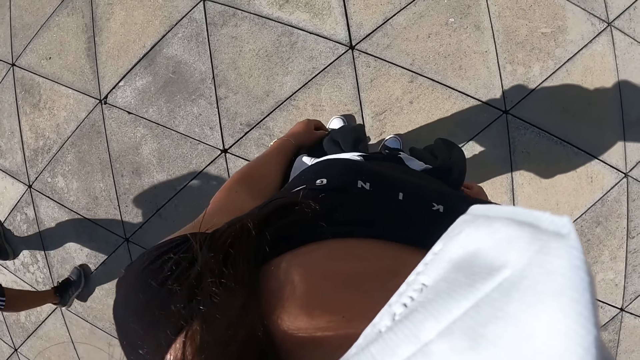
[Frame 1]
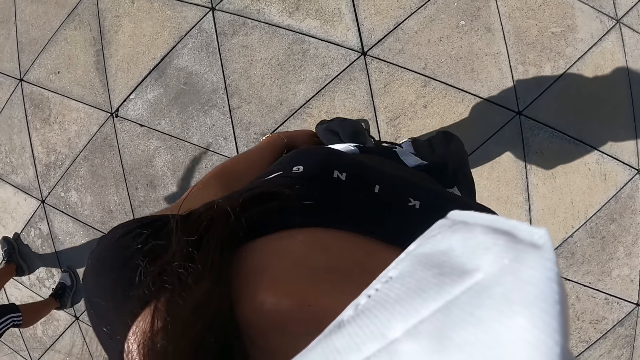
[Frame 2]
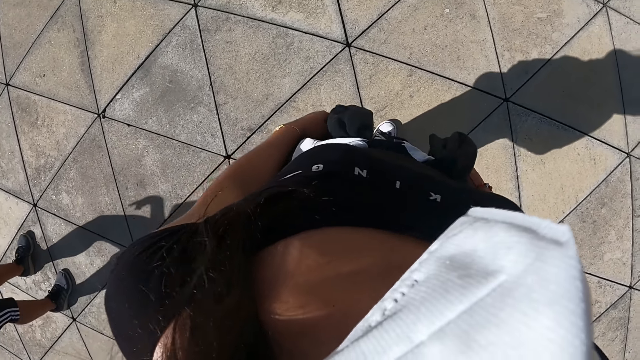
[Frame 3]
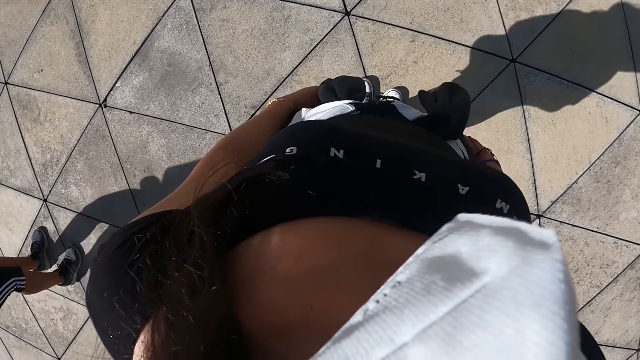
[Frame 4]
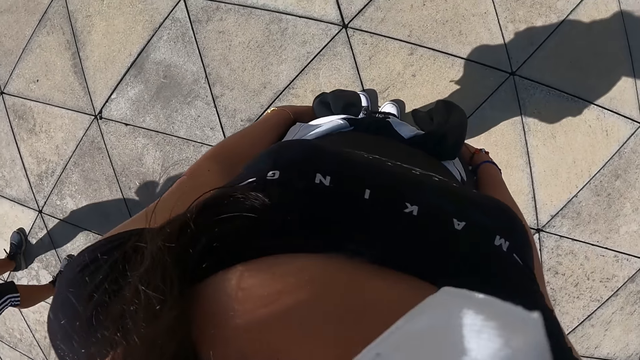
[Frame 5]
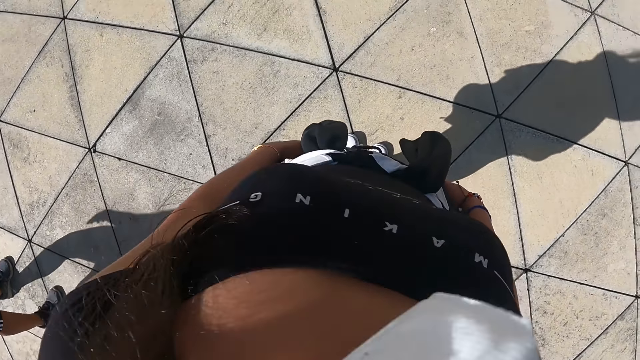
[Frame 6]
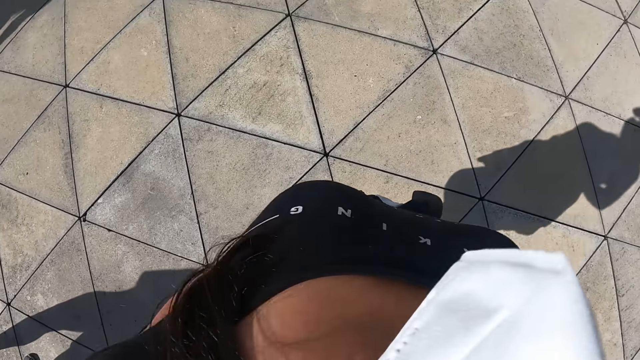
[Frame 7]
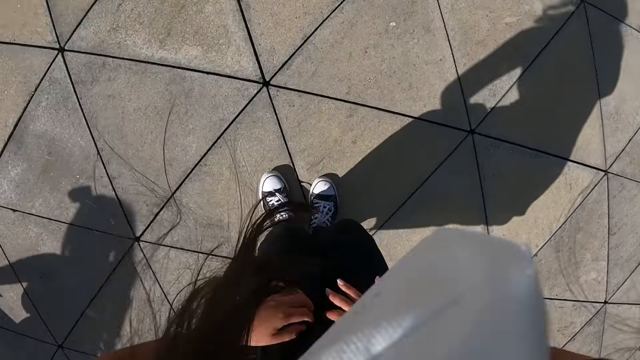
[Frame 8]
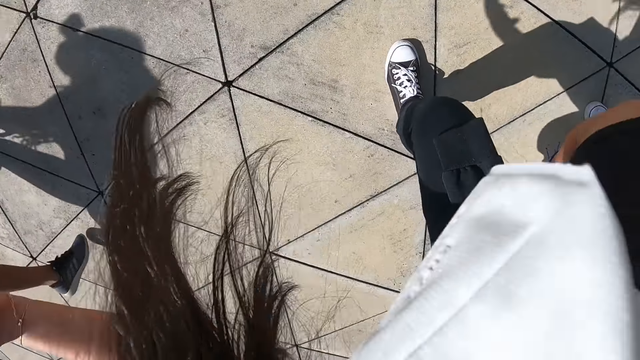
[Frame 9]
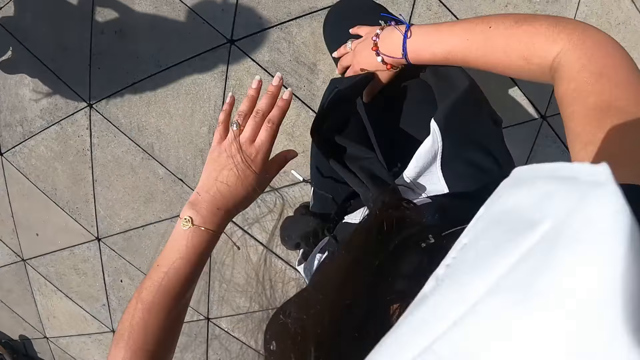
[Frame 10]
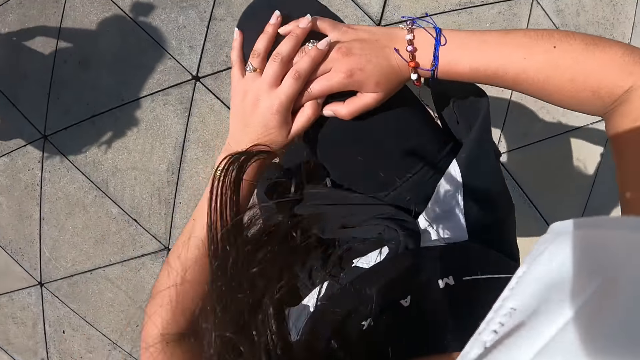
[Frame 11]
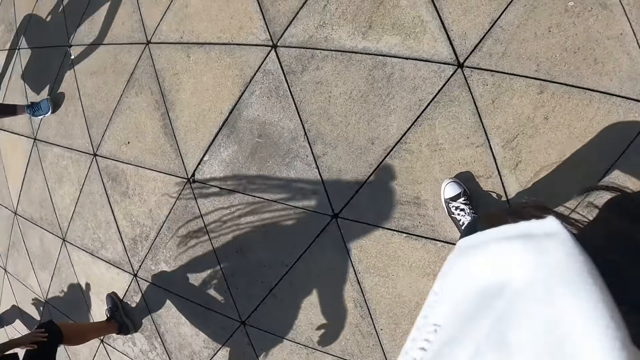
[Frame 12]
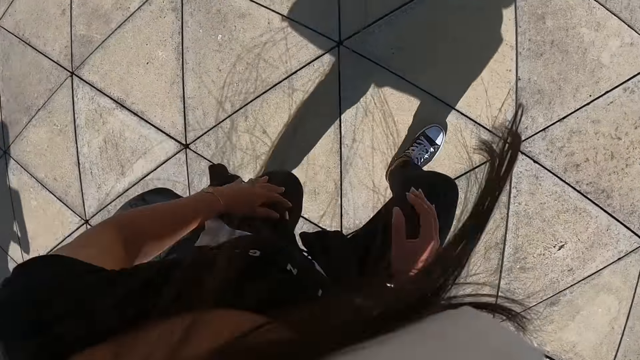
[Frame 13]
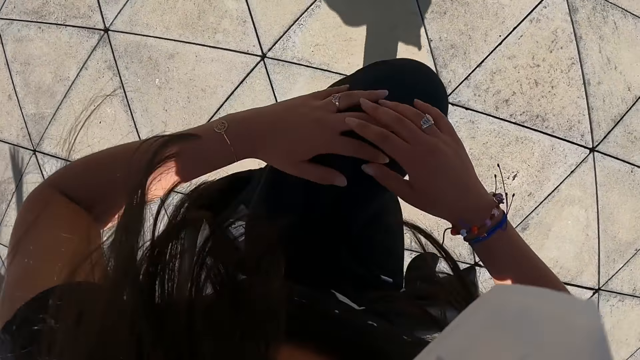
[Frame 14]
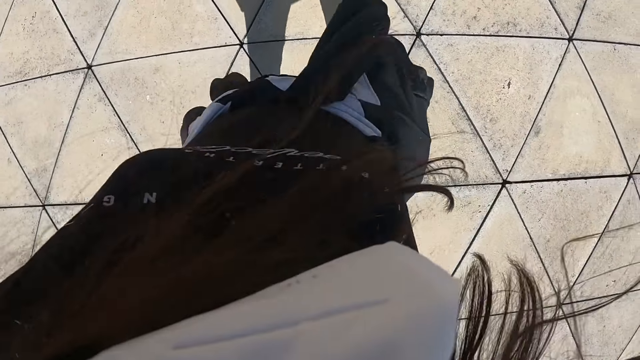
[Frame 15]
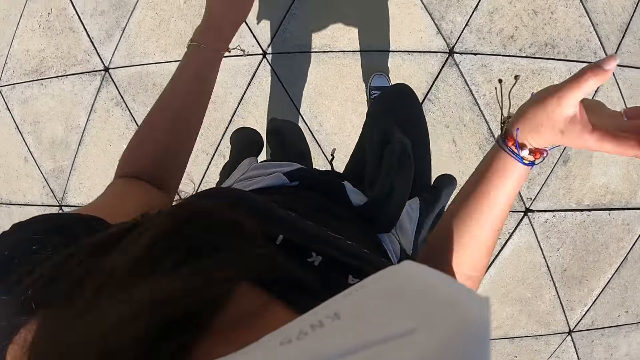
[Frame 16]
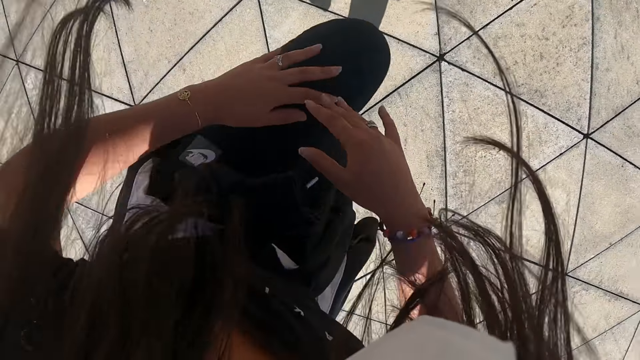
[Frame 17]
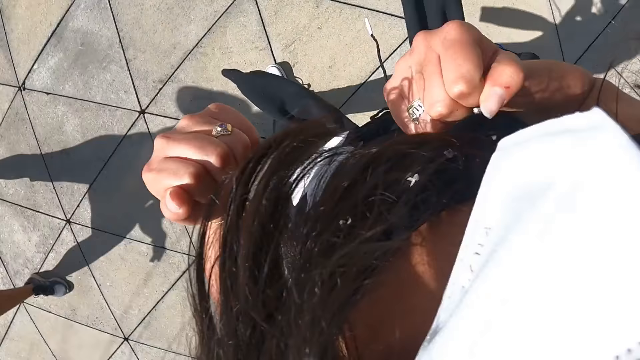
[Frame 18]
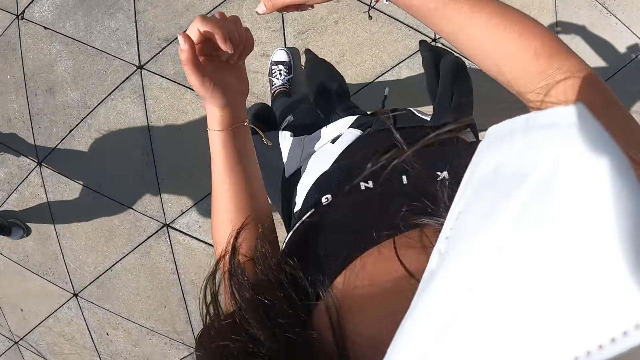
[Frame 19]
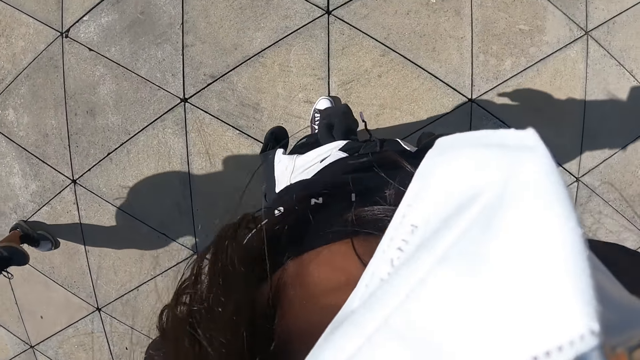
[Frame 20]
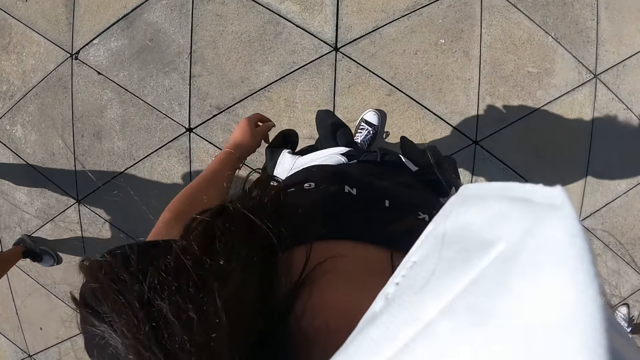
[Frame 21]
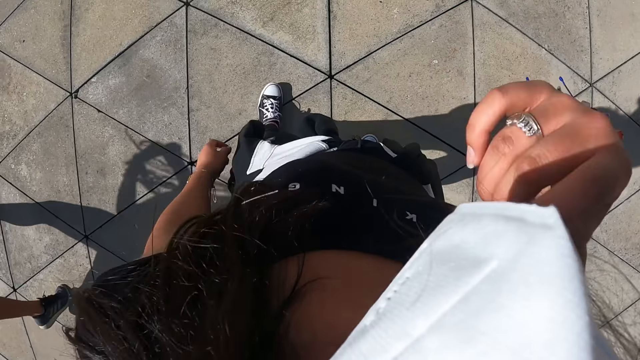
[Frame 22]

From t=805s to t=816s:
The camera wearer dances. She does exercise. She raises her right leg, puts down her right leg, and turns right. She raises her left leg, touches her left leg with both hands, and puts down her left leg. She takes up her left leg, touches her left leg with both hands, and puts down her left leg with both hands. She turns left.

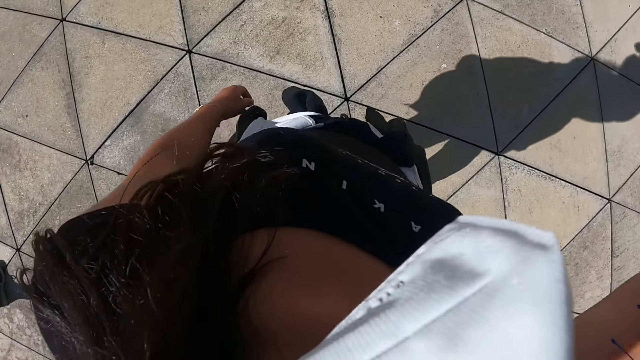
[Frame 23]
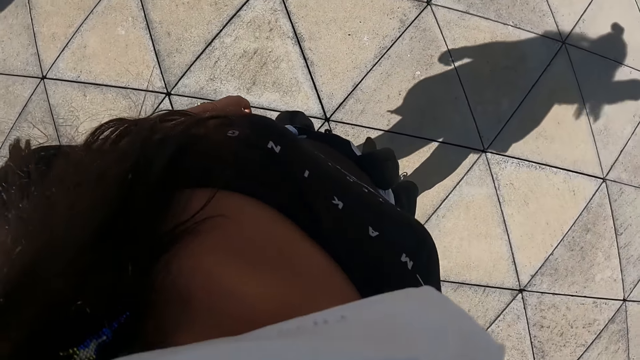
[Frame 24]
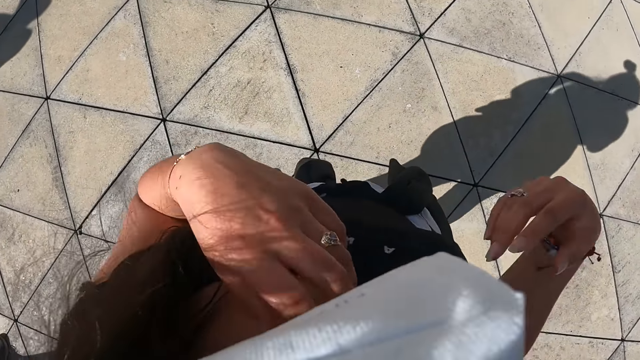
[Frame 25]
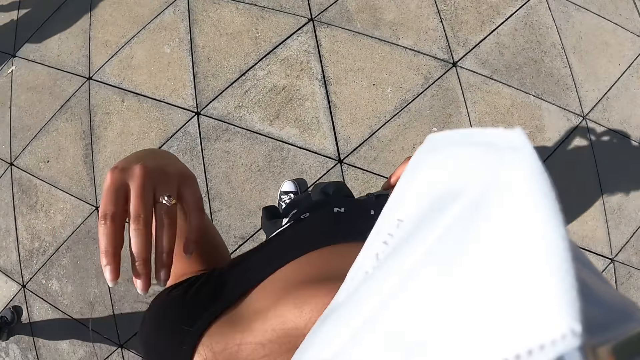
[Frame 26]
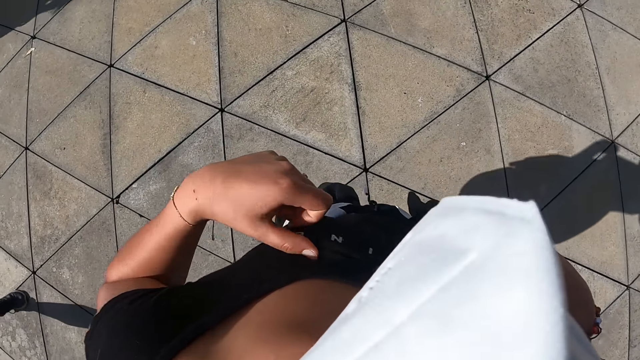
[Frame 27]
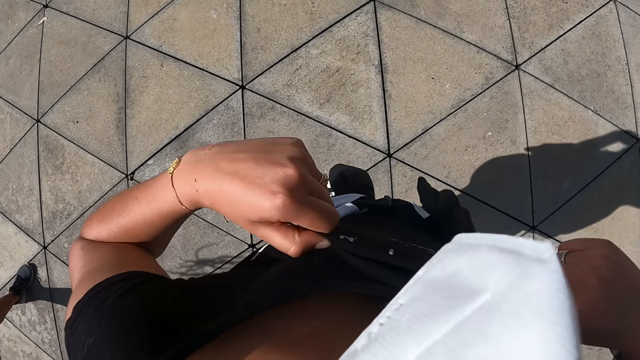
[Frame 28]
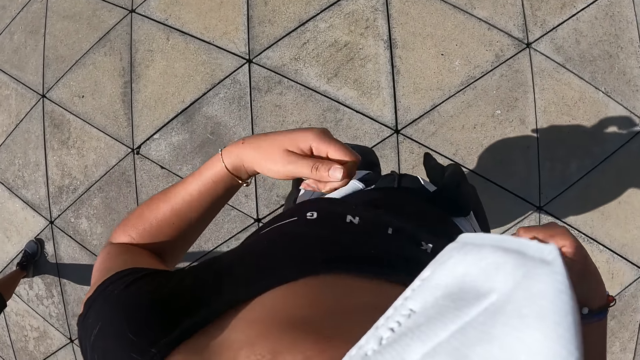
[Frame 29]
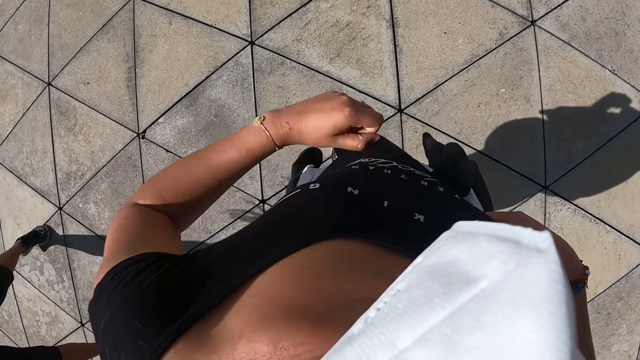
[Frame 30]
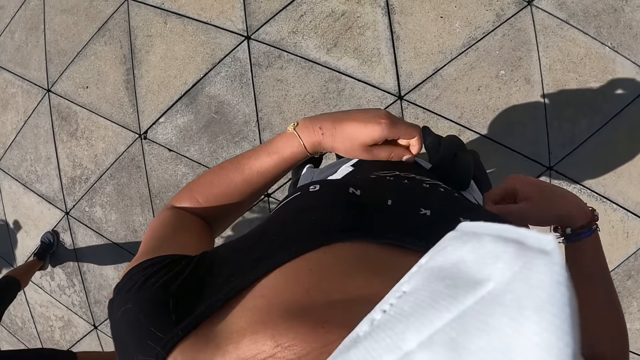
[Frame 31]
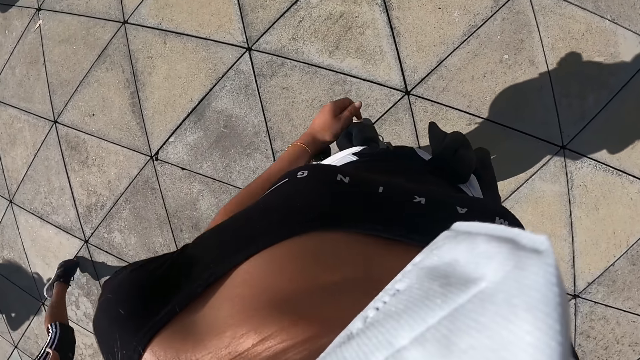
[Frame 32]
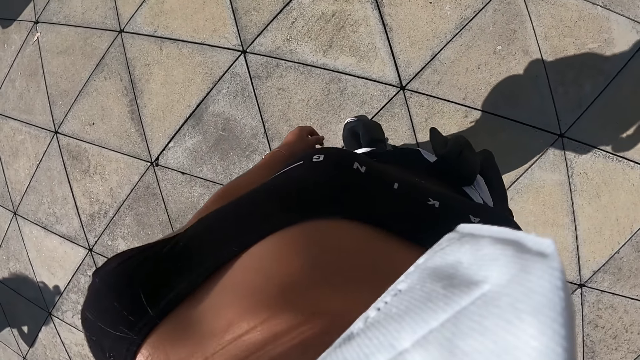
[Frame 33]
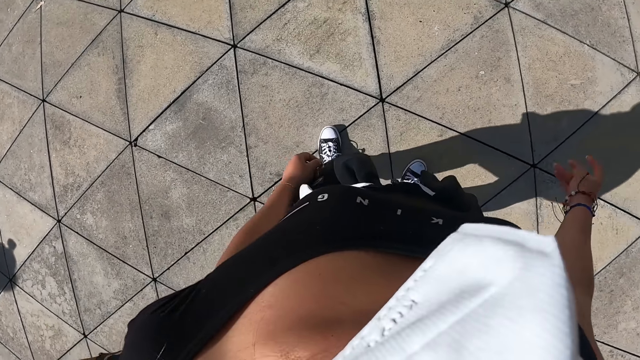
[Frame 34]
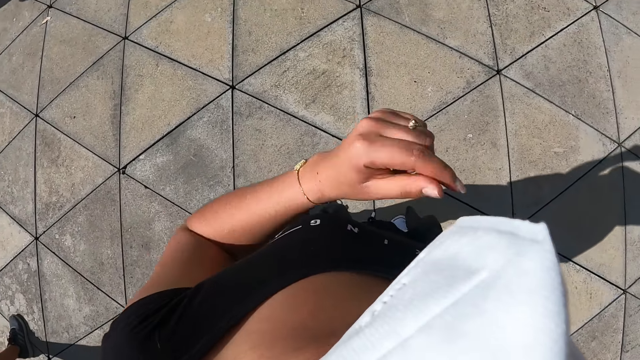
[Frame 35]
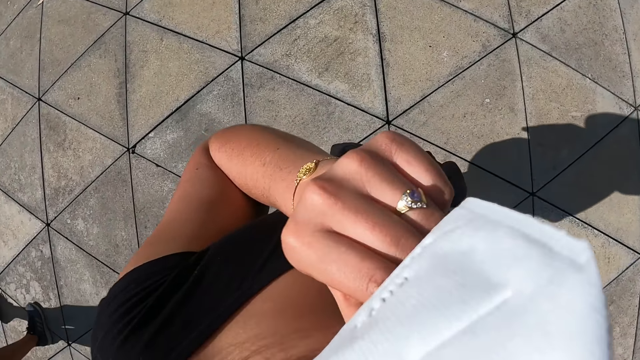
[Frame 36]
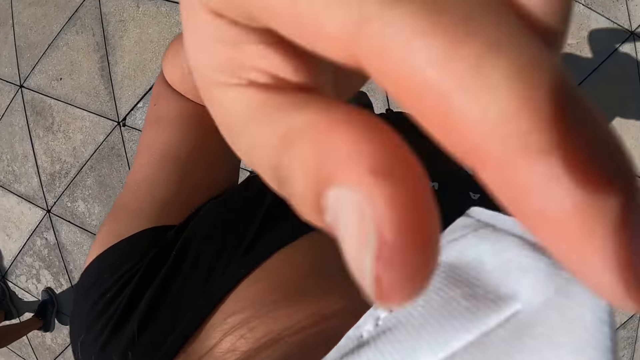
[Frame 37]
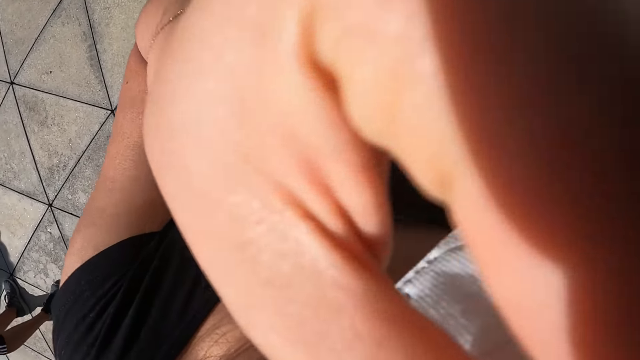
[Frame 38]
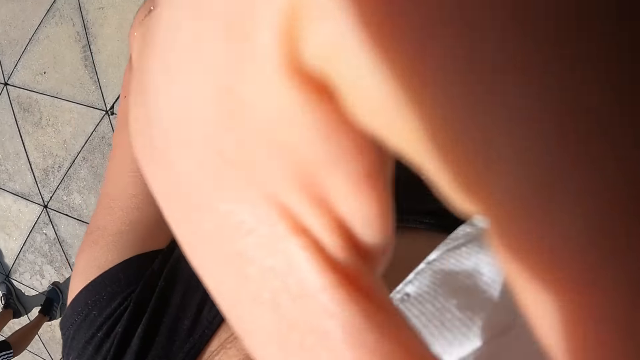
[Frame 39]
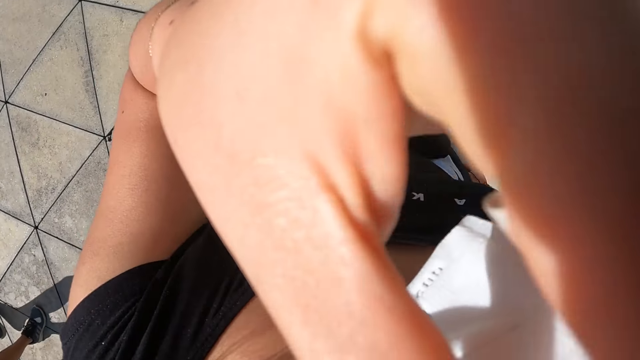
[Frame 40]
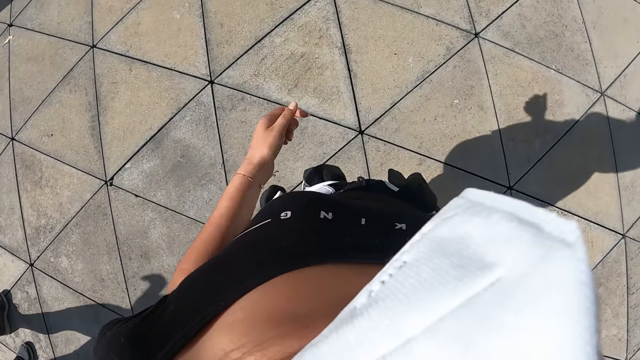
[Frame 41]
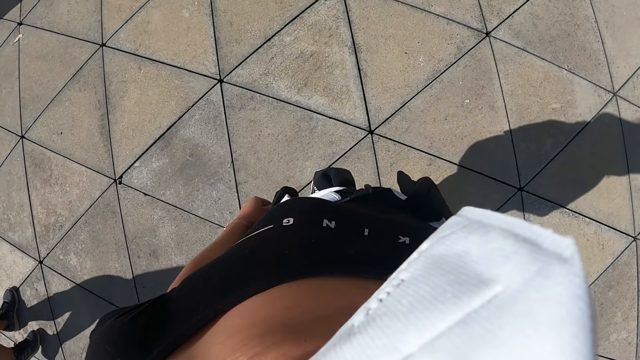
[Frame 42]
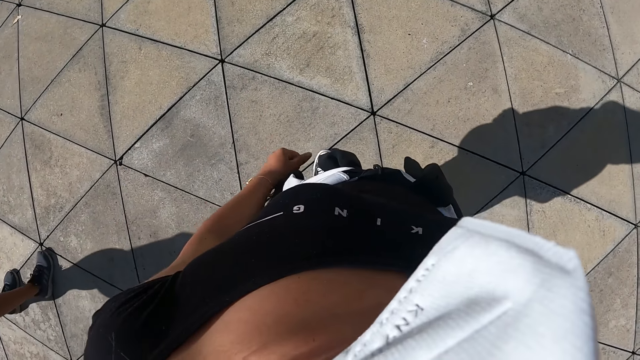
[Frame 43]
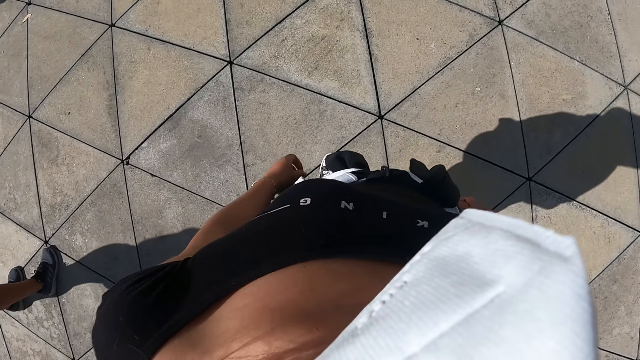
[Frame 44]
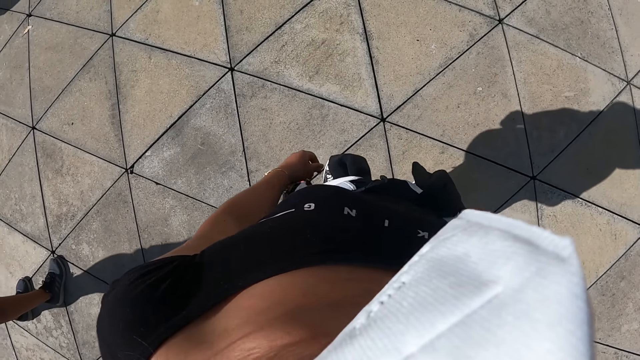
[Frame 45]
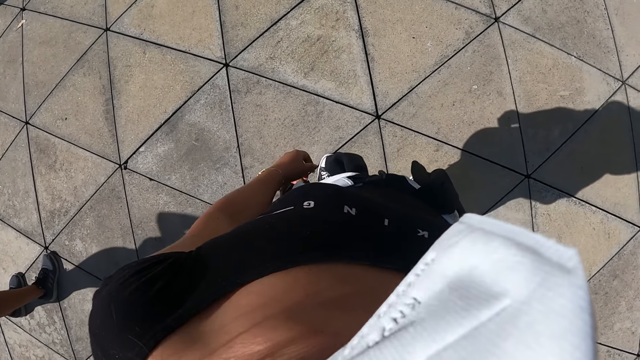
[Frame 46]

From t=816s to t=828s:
The camera wearer adjusts her hair with her left hand. She adjusts the T-shirt with both hands. She adjusts the face mask with her left hand.
